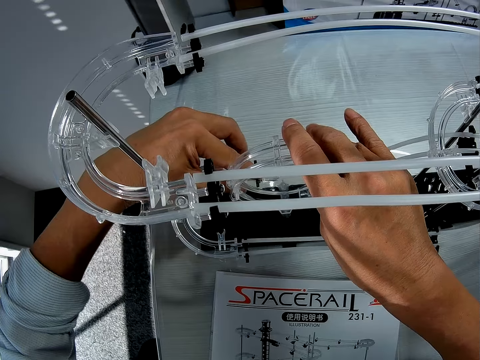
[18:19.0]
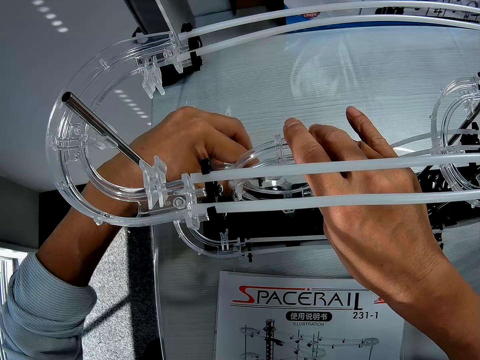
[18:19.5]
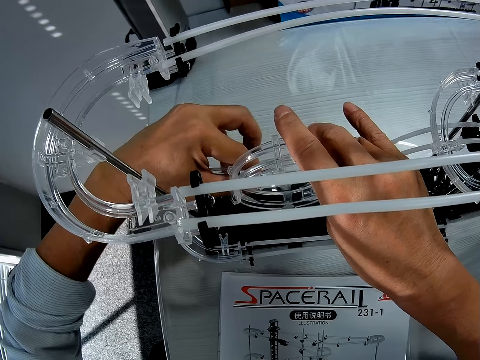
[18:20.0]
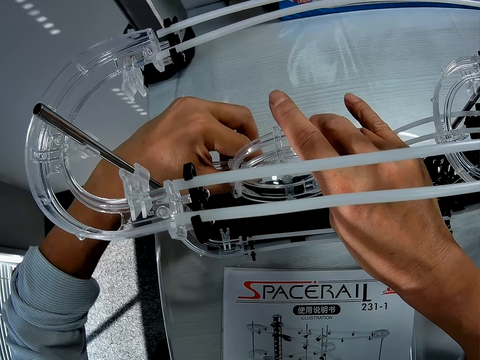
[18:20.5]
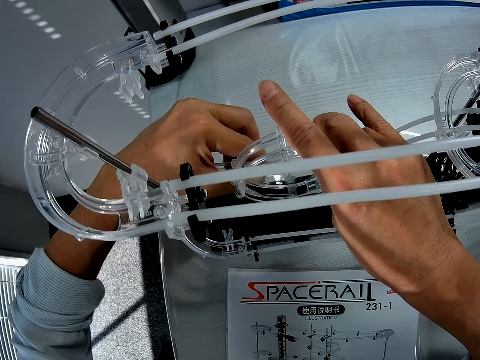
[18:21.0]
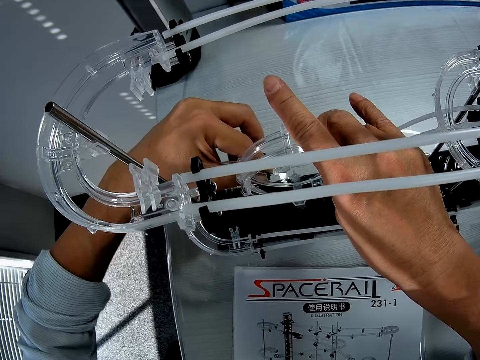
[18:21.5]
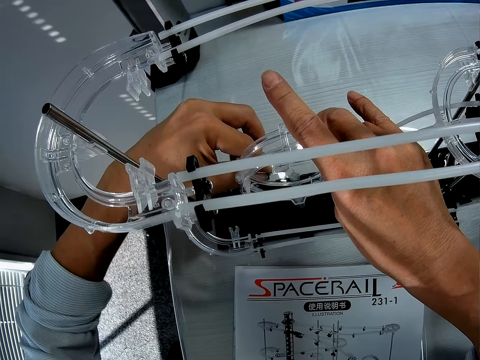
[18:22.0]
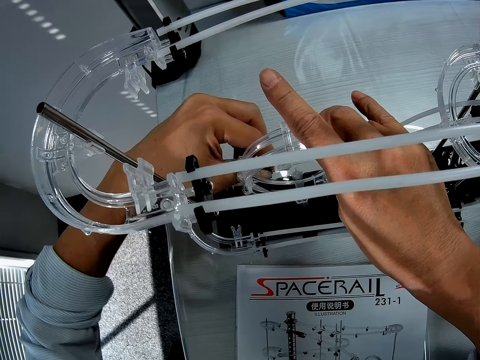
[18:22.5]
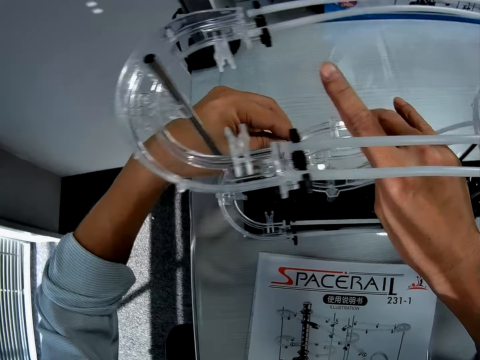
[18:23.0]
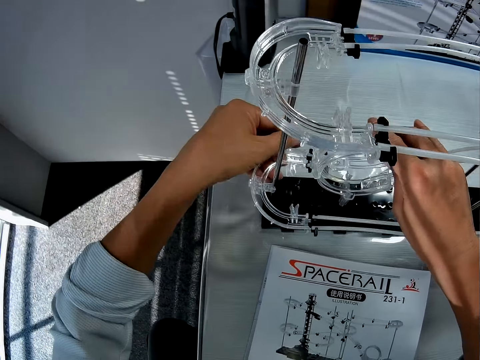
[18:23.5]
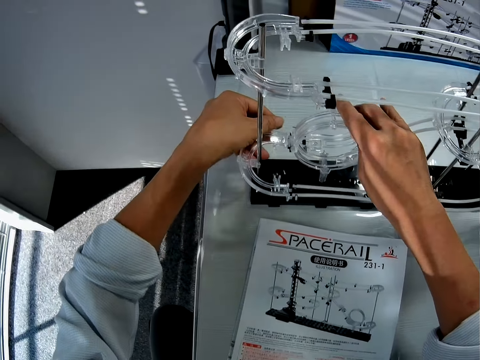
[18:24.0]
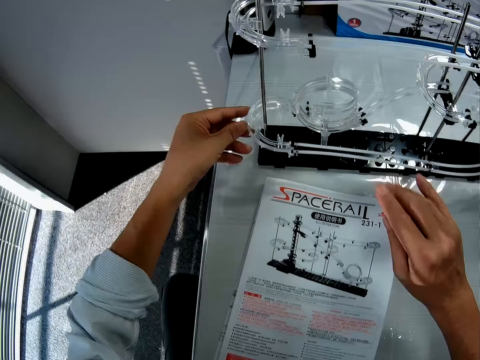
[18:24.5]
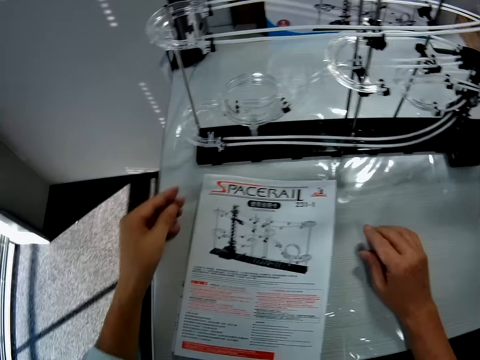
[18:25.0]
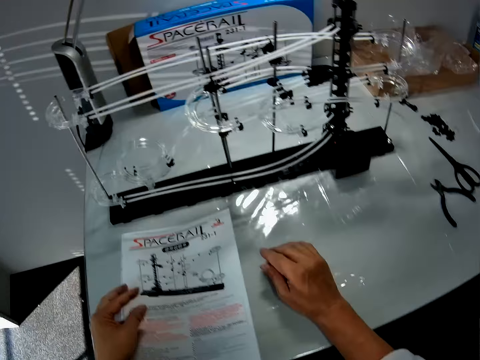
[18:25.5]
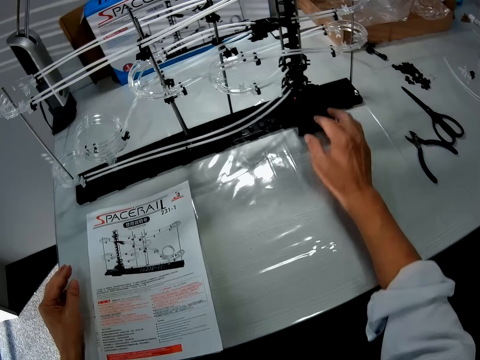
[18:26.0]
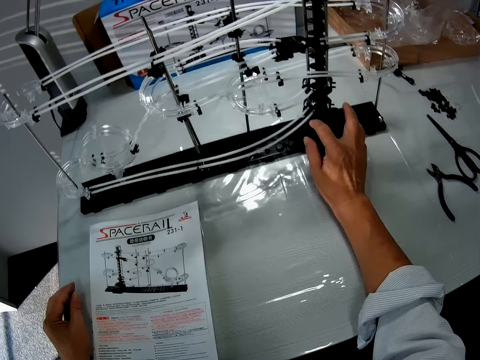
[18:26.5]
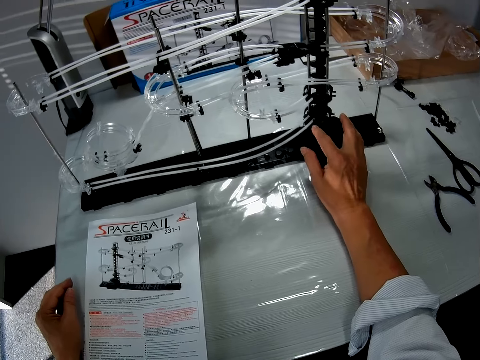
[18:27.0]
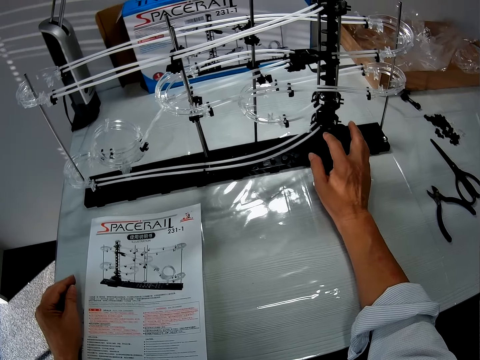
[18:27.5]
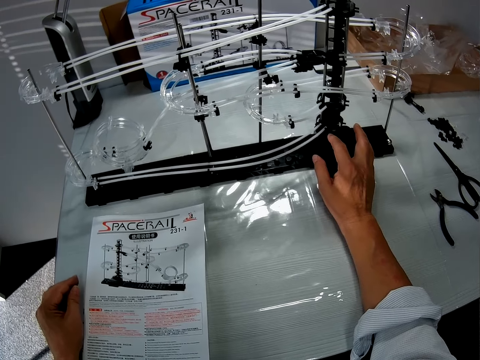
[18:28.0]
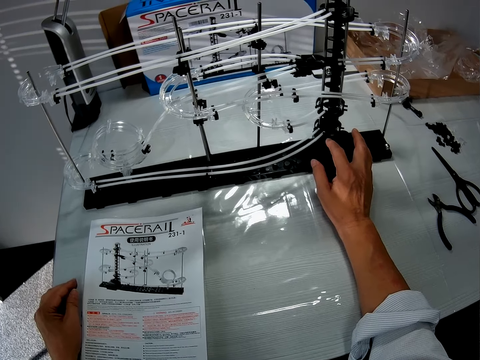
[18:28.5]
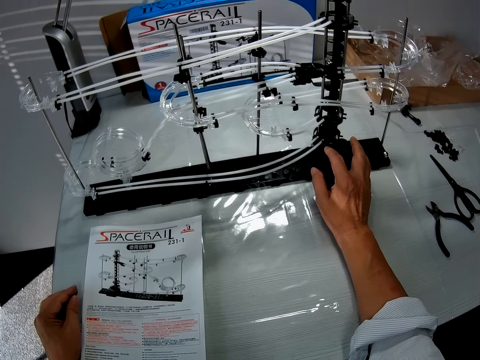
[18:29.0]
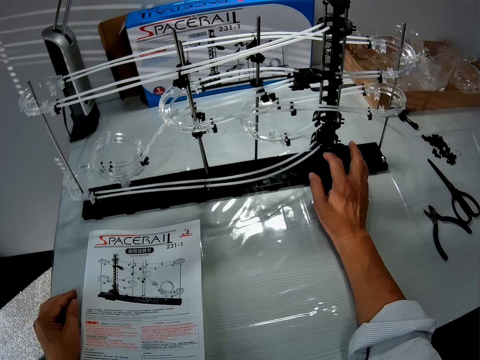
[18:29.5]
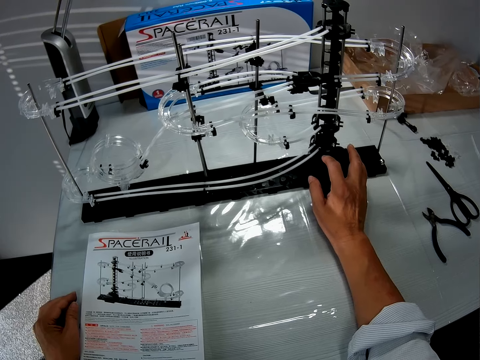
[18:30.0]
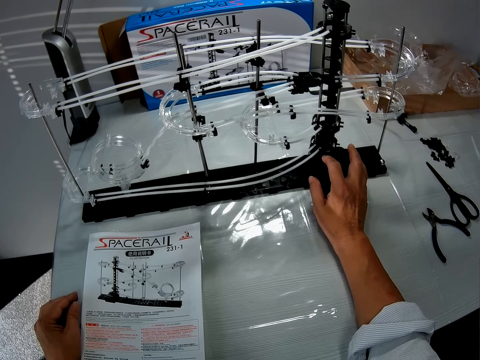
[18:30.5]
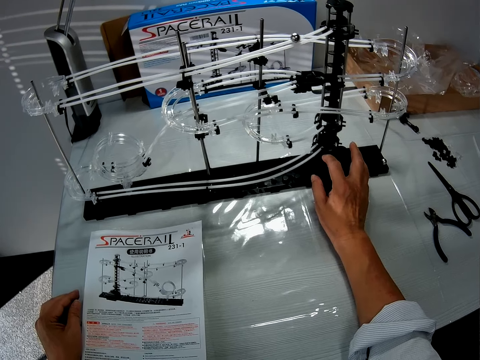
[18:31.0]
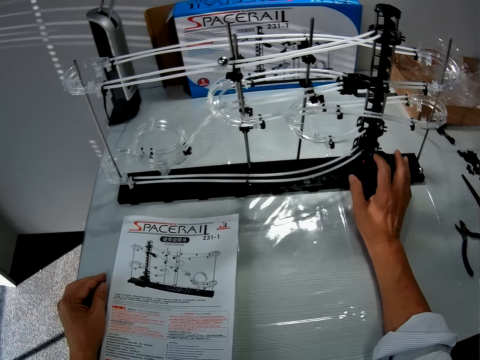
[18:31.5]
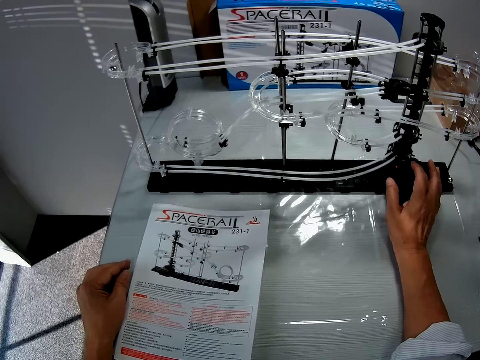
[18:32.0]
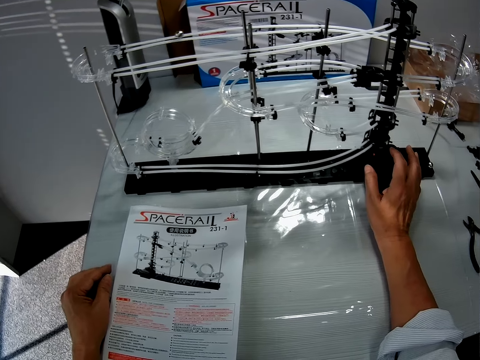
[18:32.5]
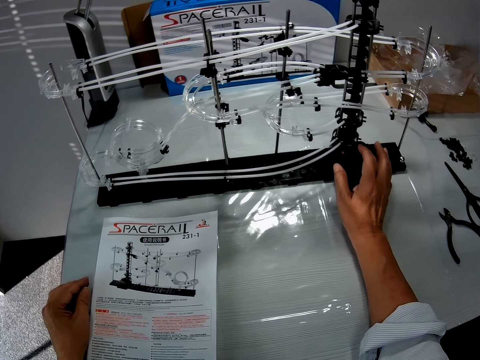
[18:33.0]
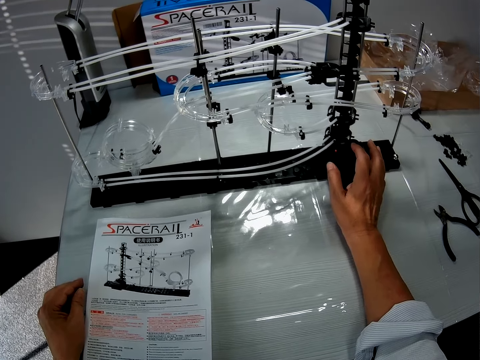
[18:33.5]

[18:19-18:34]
The camera wearer moves an instruction manual slightly on the table. They press a button on the space rail. They operate the space rail.

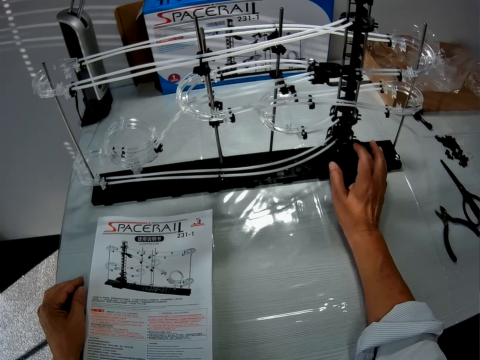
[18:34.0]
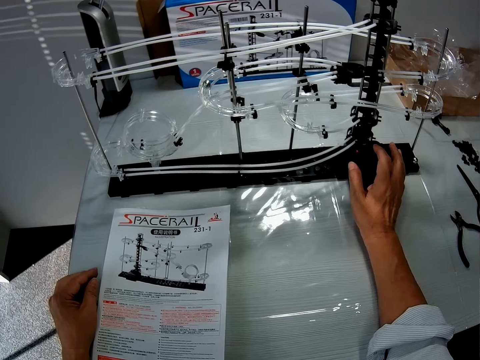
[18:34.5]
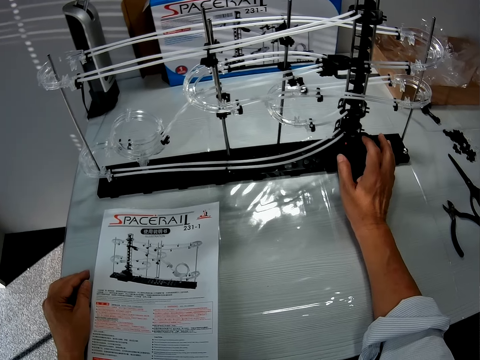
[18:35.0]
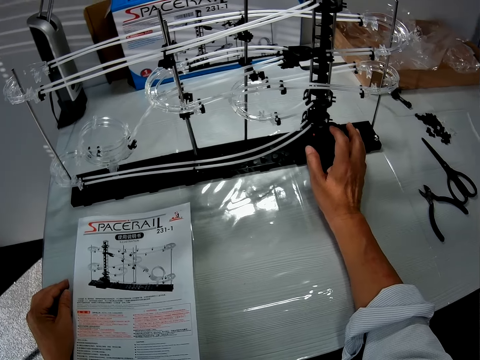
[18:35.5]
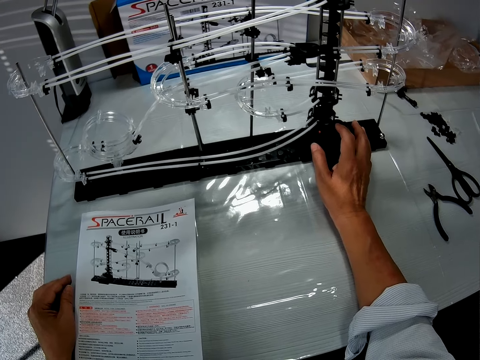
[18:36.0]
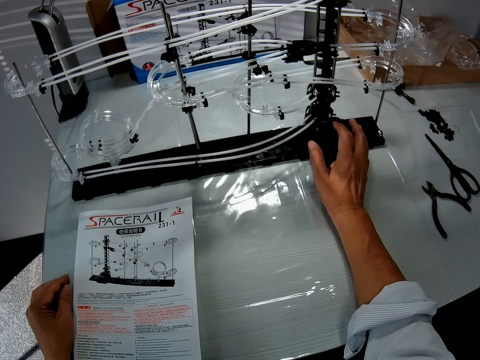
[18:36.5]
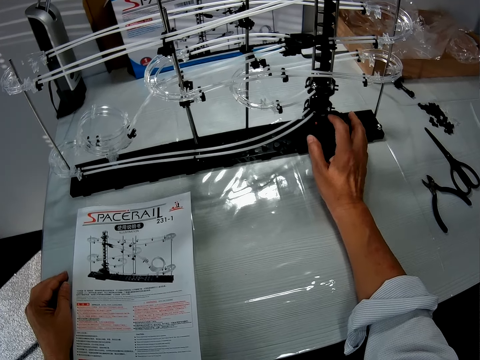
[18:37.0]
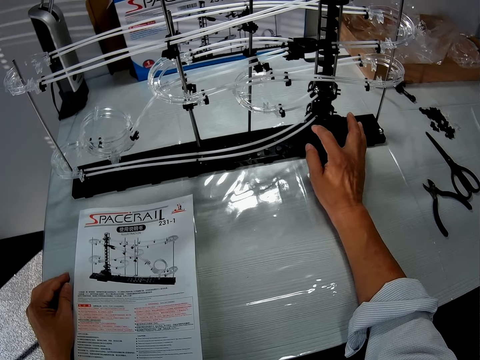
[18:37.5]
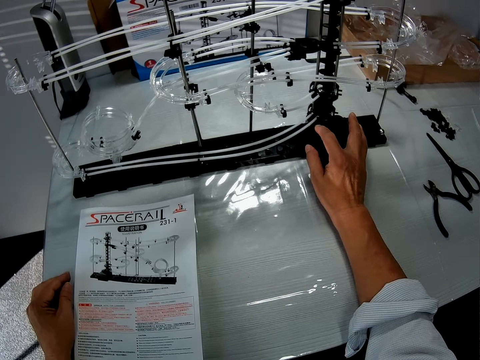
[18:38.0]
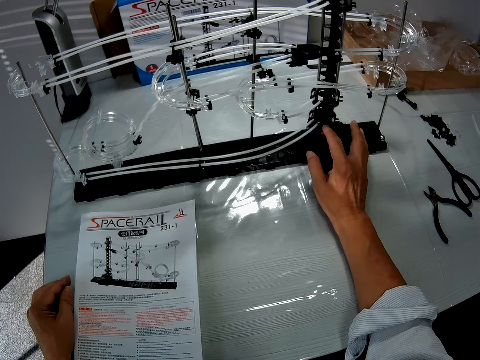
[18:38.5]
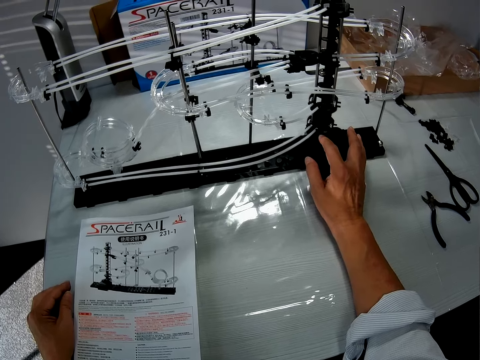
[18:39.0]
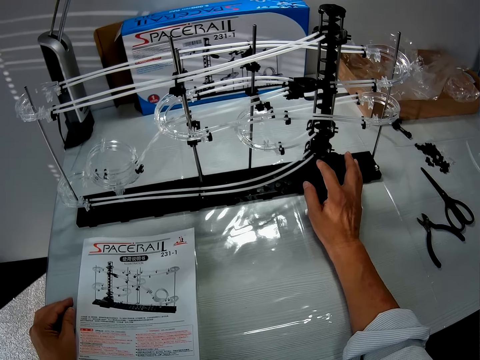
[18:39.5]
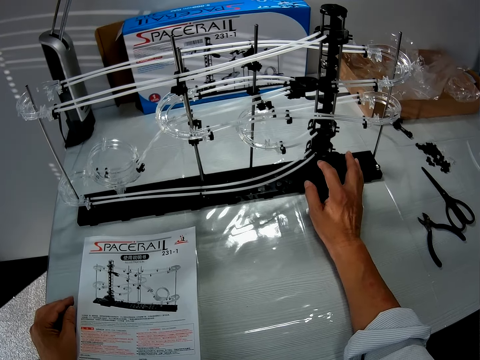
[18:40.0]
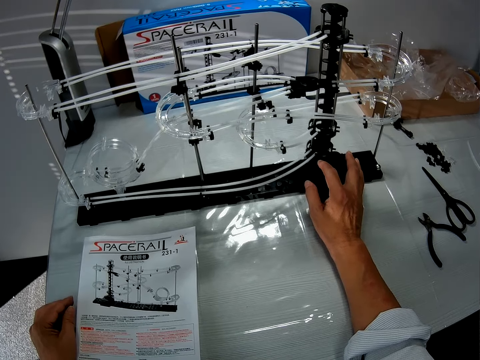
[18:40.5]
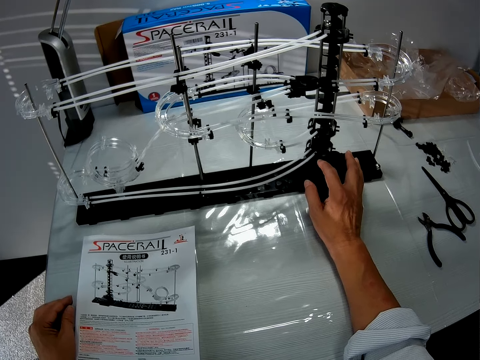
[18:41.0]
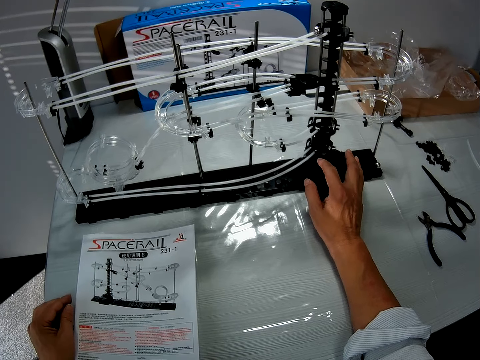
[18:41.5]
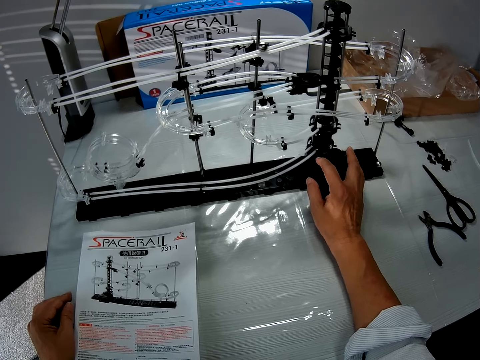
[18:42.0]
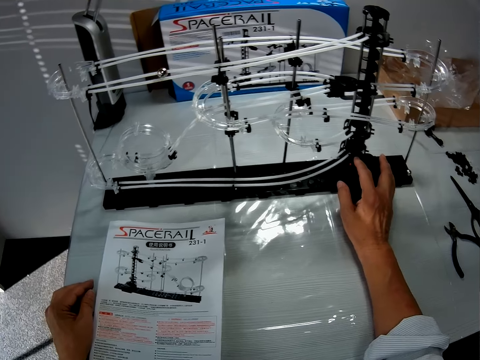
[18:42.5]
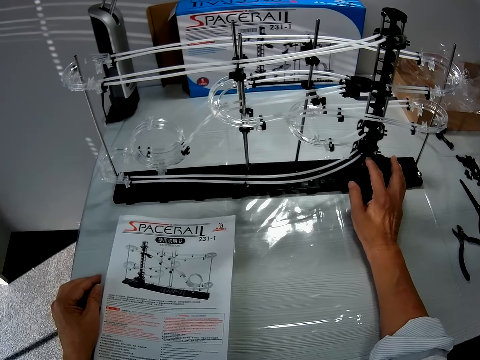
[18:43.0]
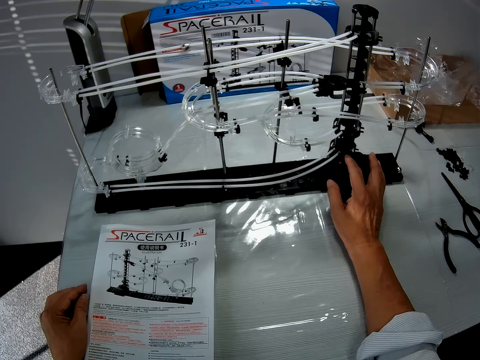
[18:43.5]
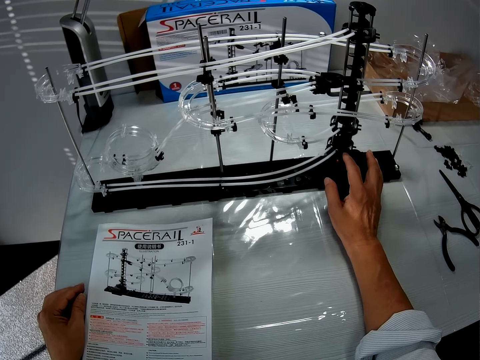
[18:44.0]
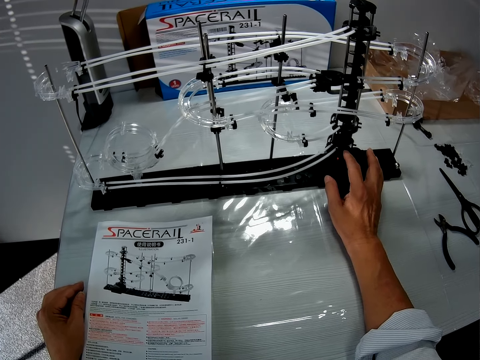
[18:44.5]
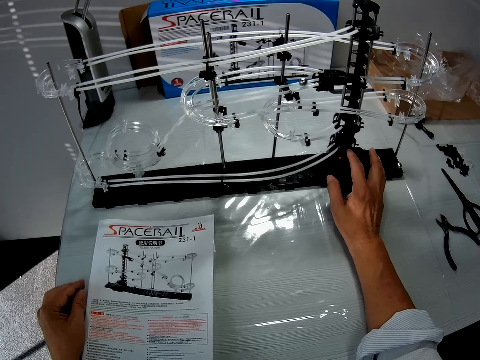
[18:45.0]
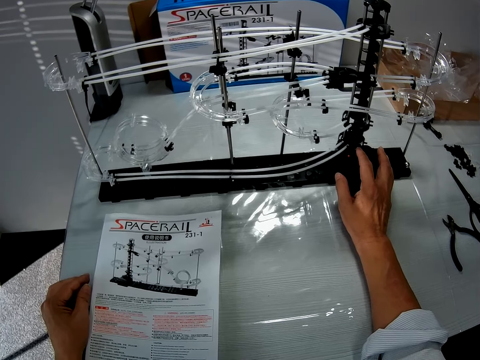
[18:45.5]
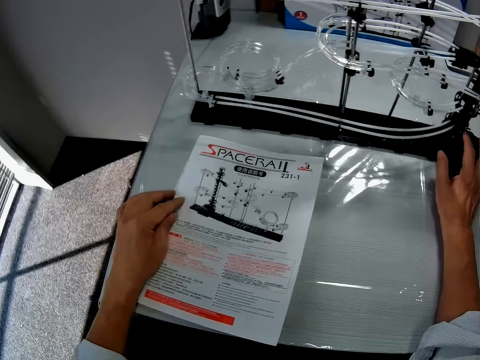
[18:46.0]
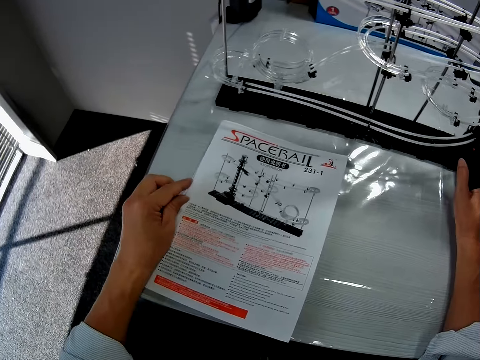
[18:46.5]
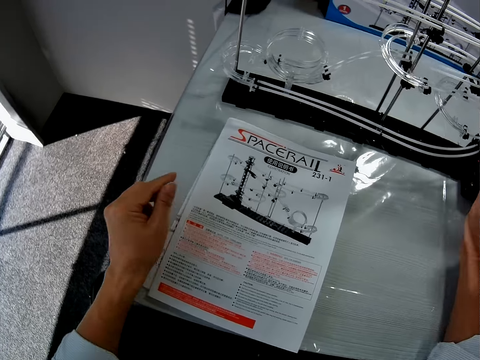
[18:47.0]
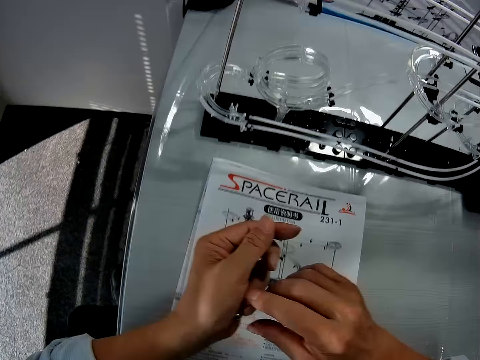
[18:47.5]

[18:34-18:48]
The camera wearer presses a button on the space rail. They pick up a steel ball with the left hand.
